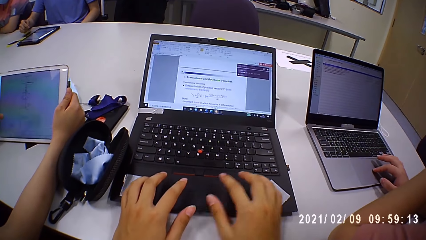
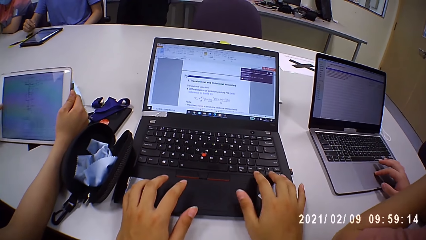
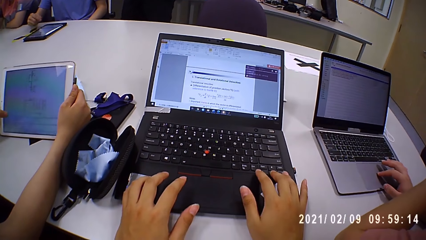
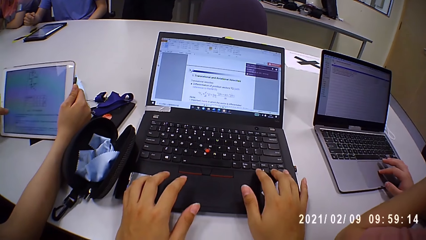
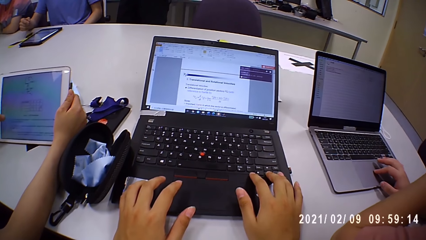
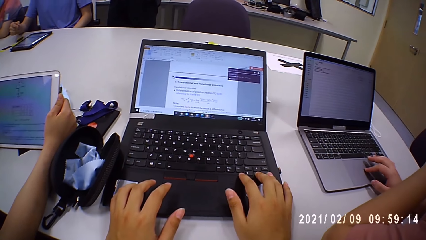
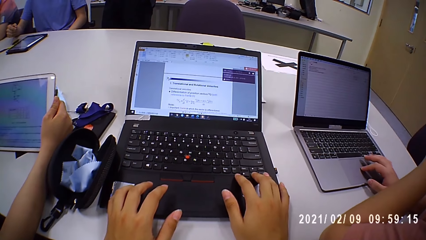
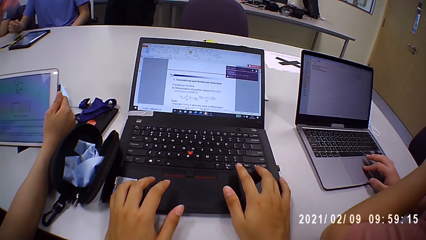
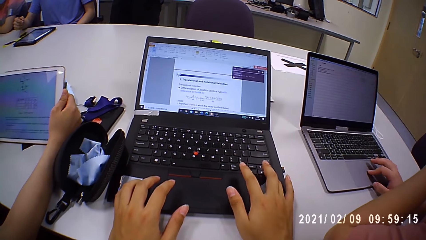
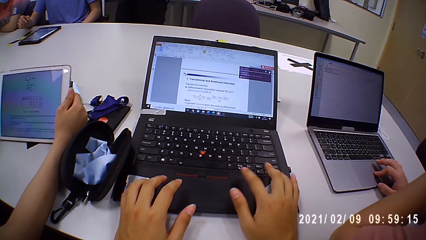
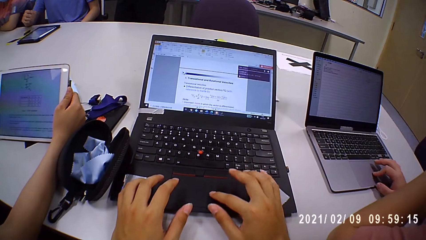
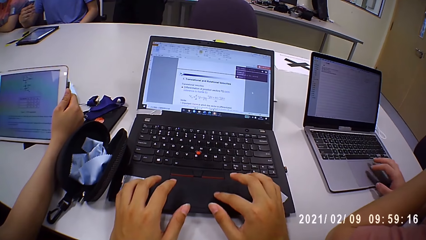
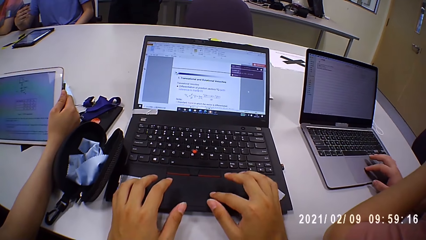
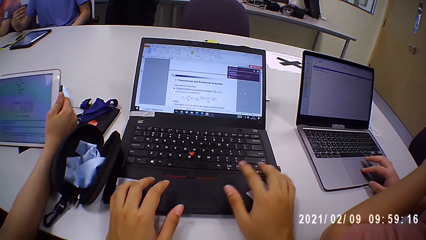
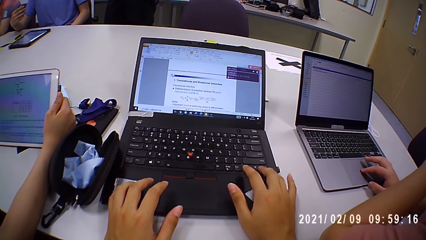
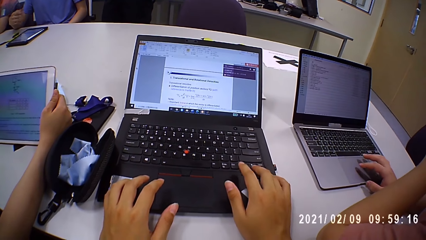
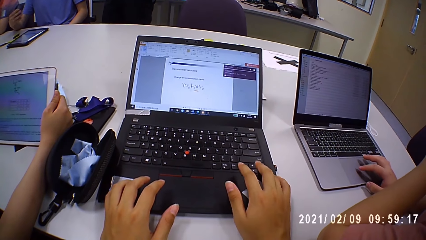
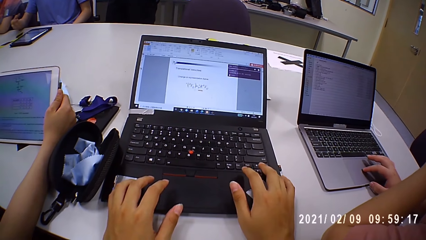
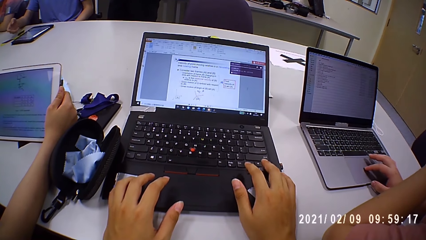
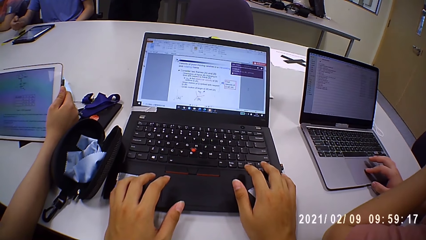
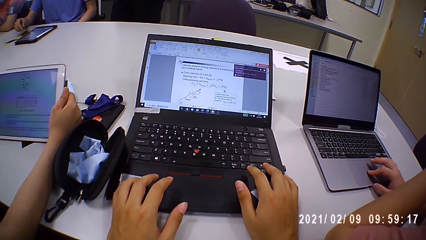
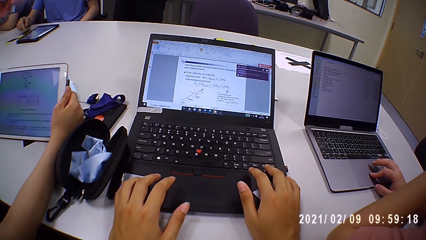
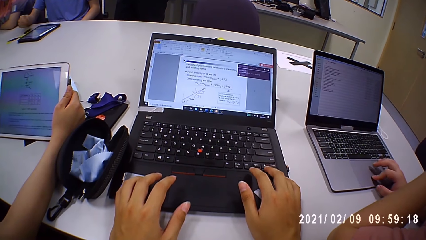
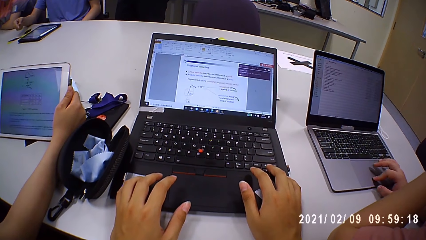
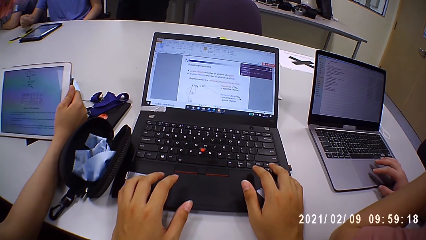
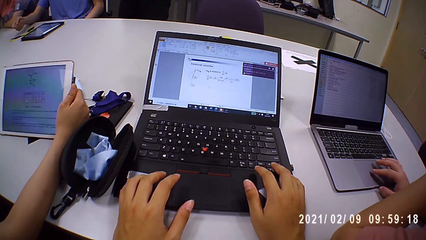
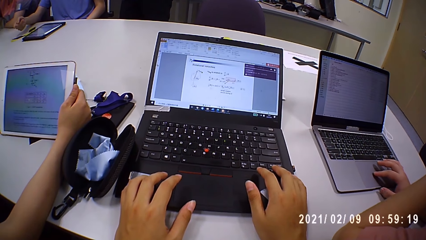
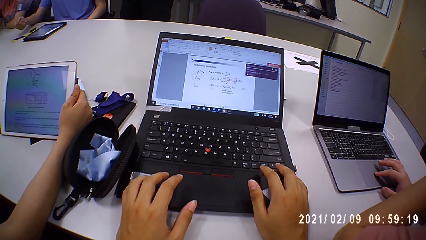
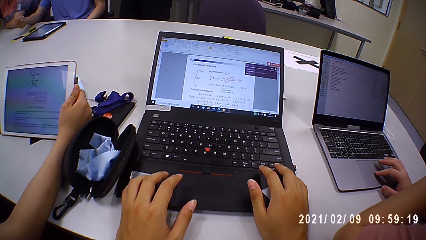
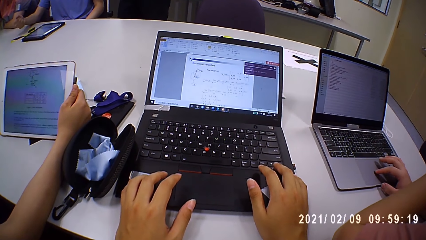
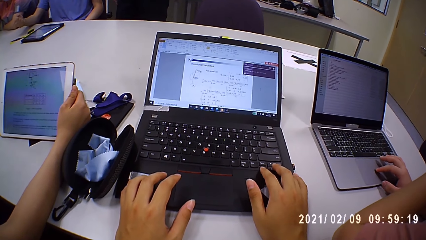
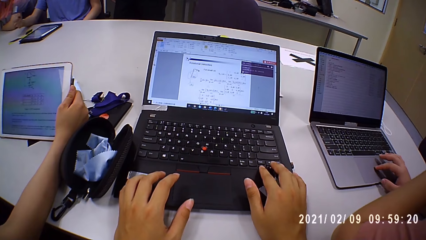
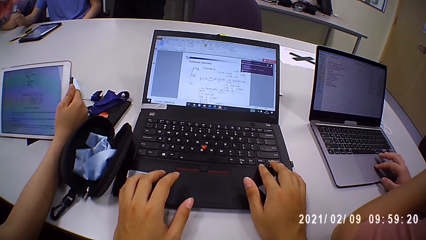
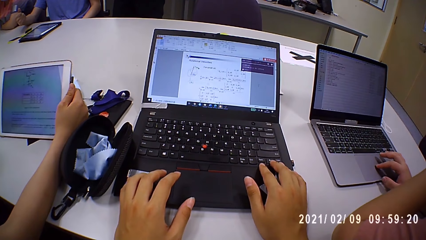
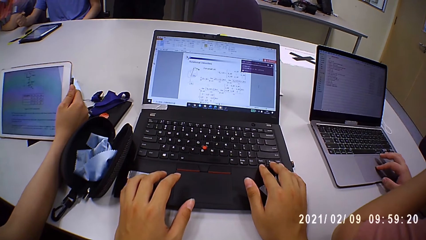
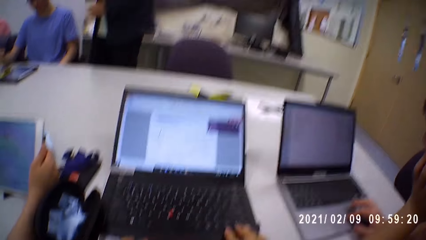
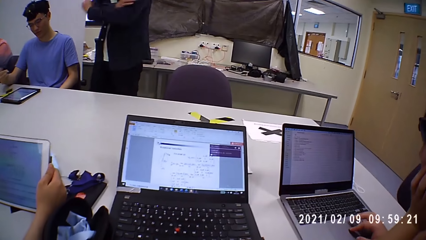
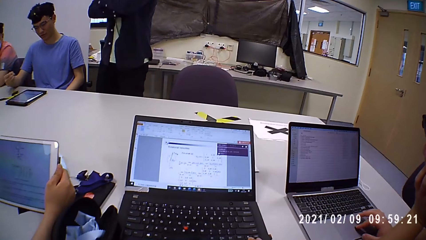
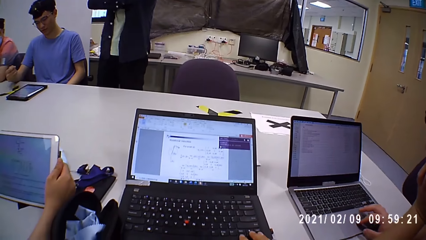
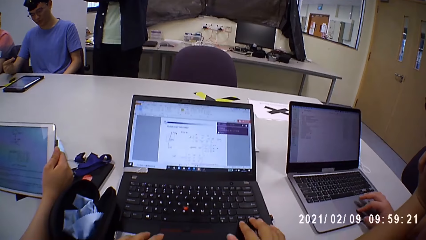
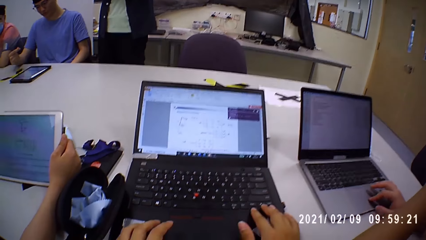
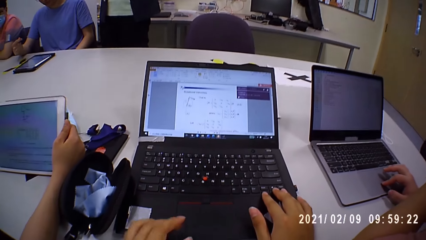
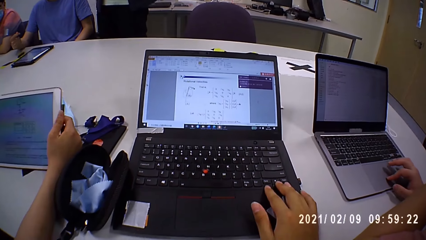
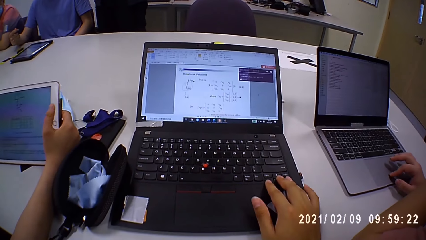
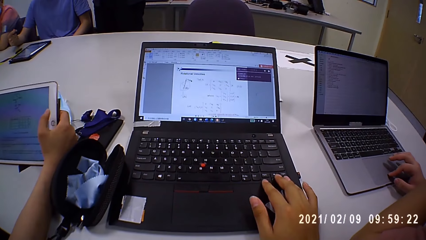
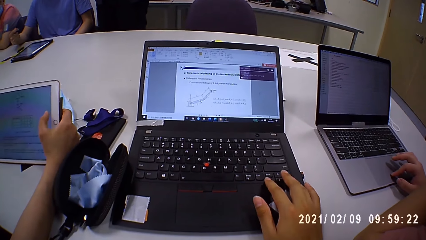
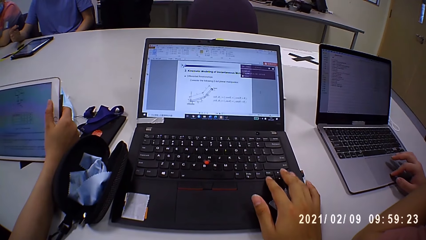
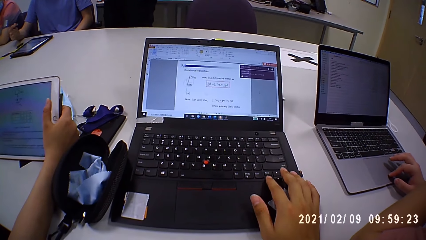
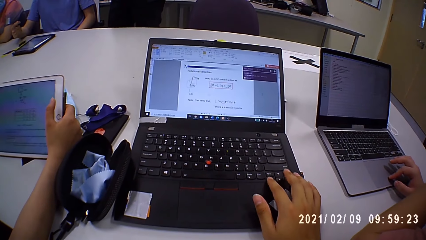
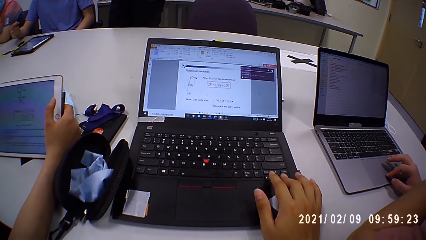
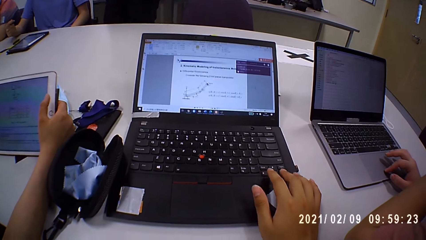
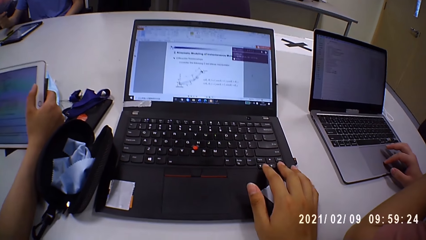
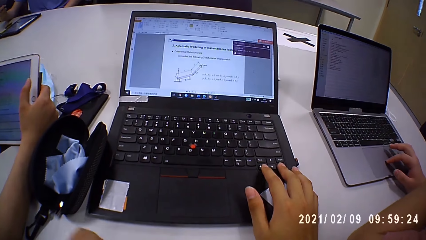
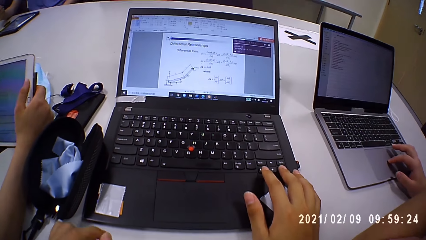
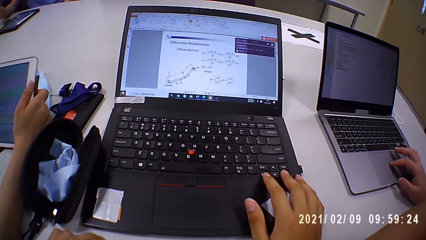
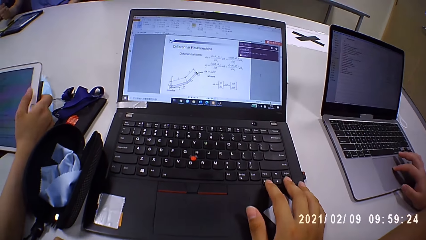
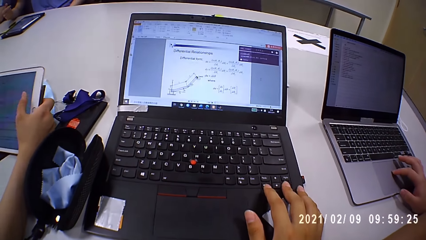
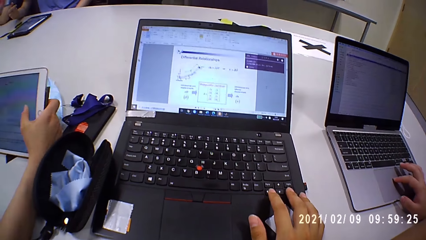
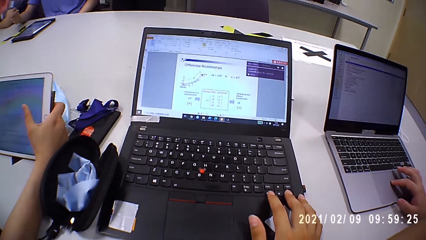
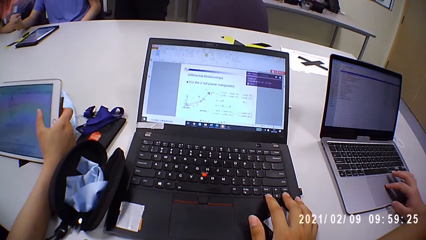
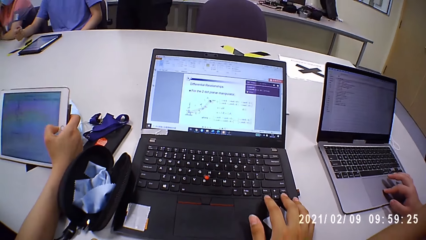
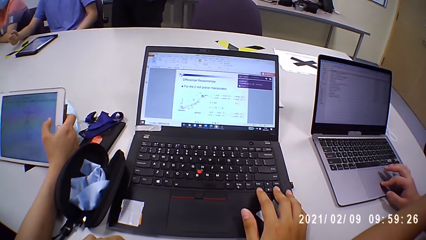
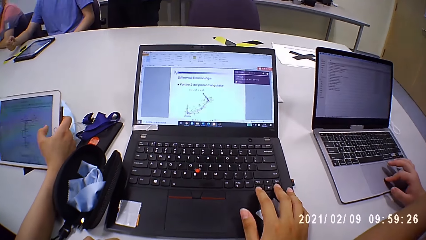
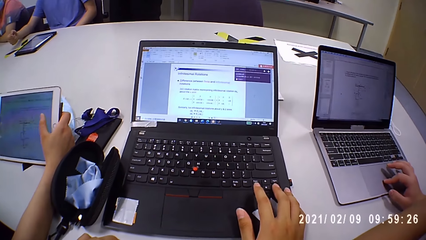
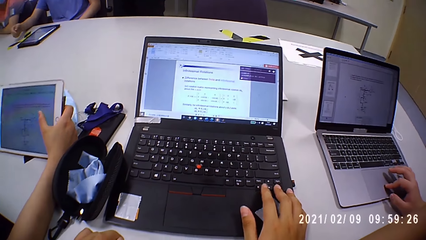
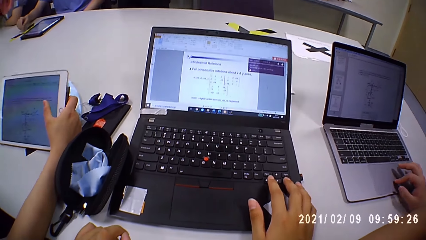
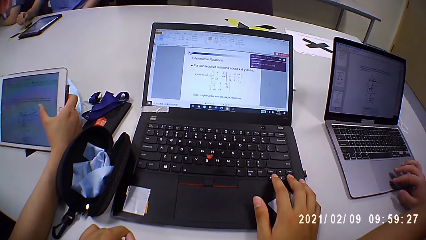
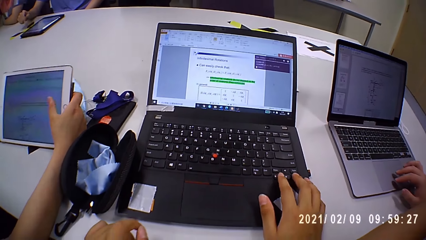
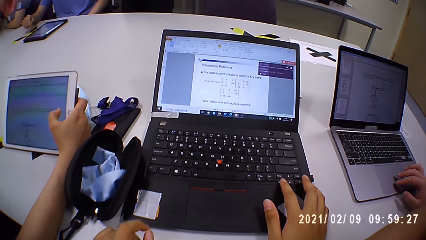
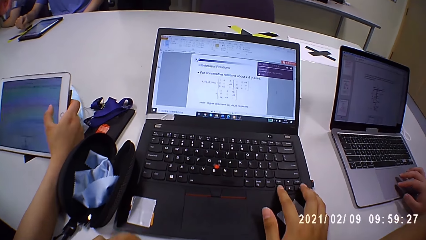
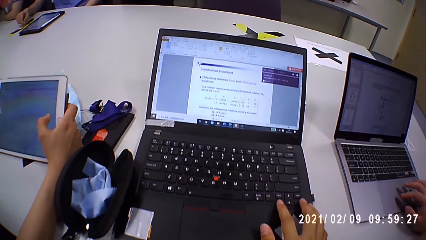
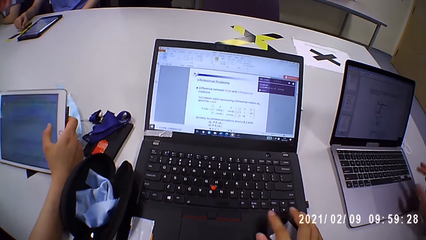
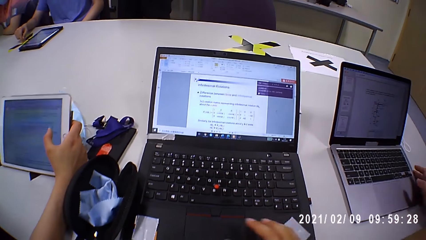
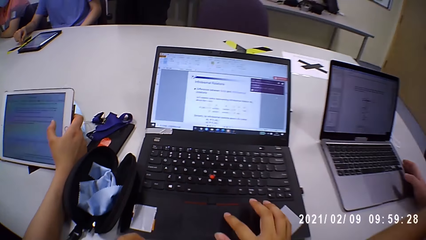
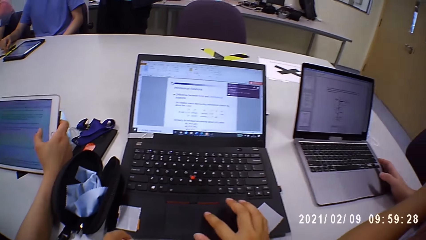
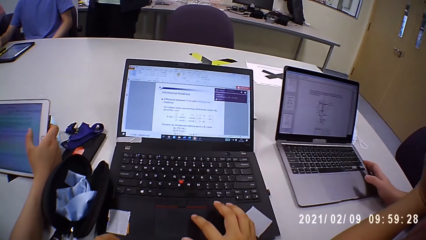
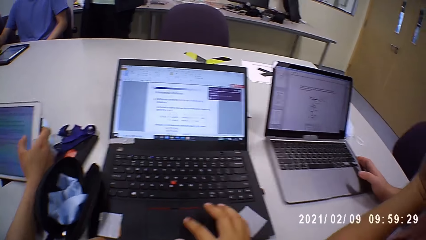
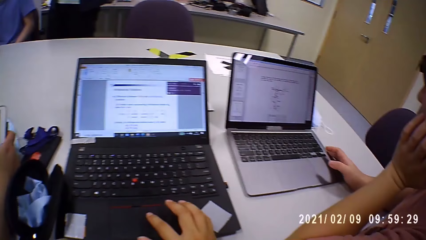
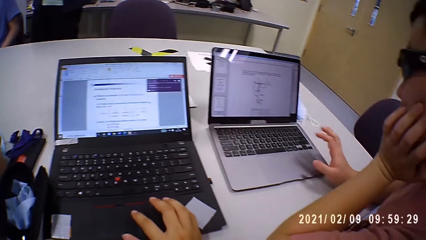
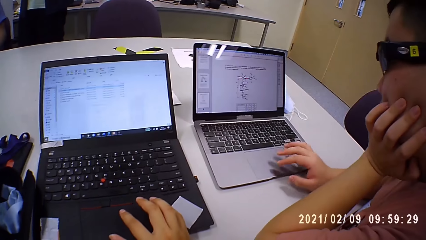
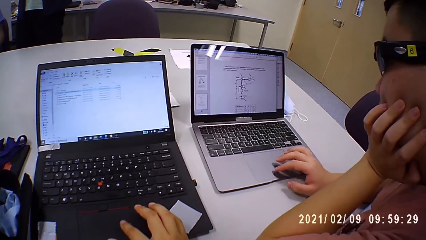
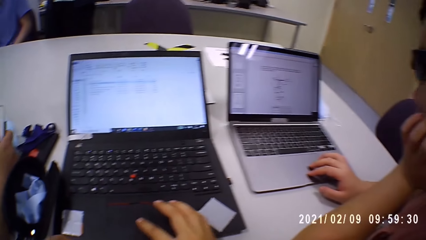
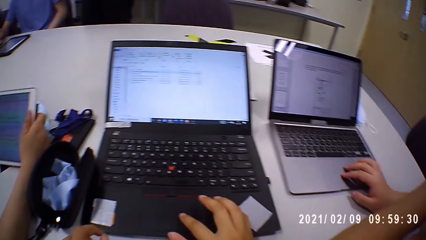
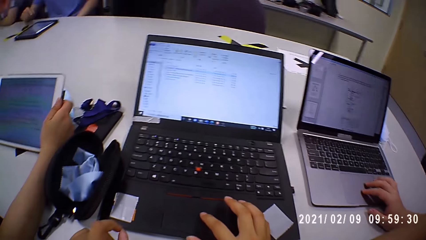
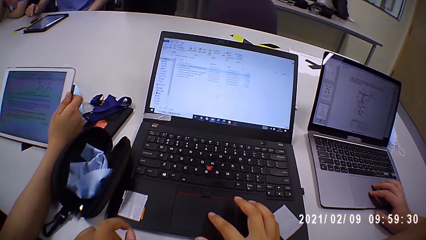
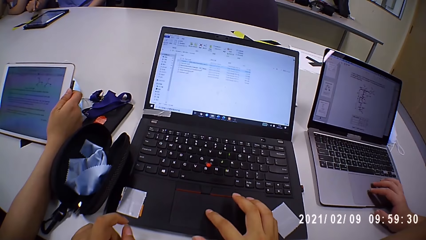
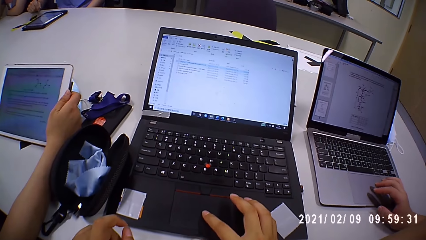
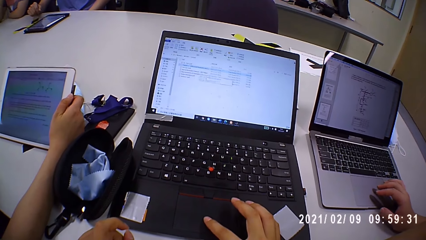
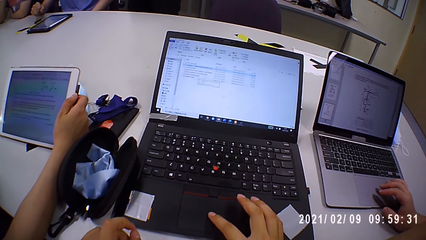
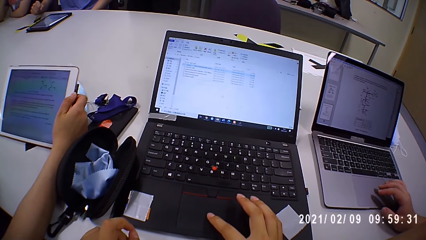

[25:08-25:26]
The camera wearer operates the laptop on the table with his right hand. The woman operates the iPad with her right hand. The man moves the laptop on the table with his right hand and operates the laptop on the table with his right hand.
